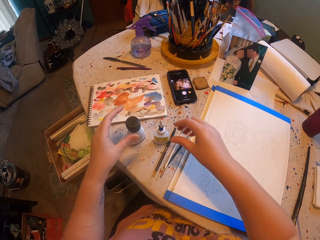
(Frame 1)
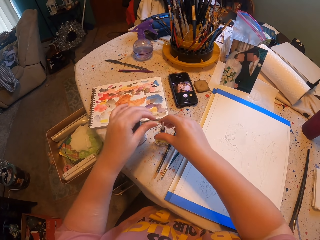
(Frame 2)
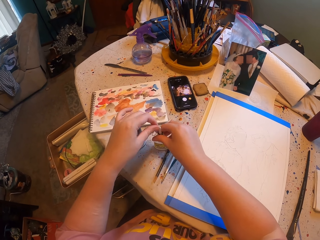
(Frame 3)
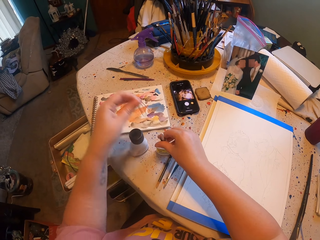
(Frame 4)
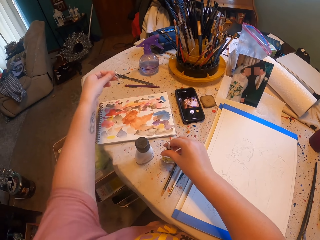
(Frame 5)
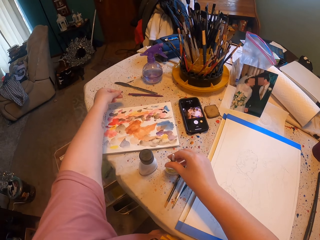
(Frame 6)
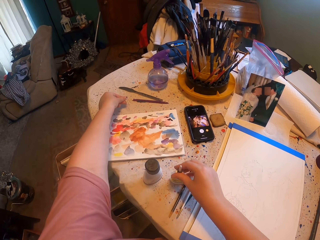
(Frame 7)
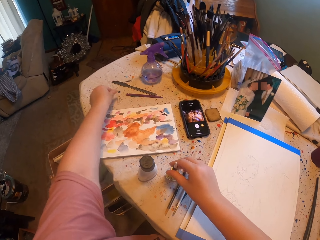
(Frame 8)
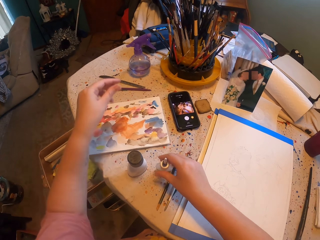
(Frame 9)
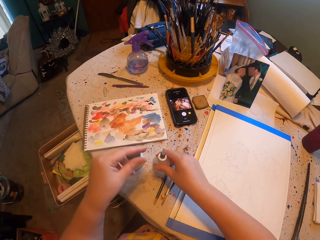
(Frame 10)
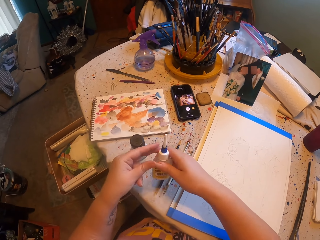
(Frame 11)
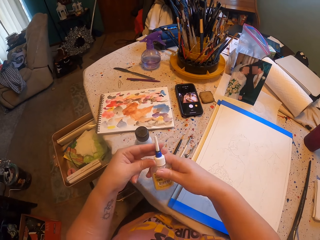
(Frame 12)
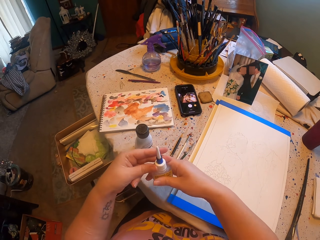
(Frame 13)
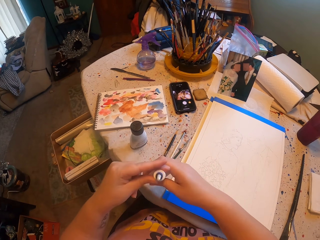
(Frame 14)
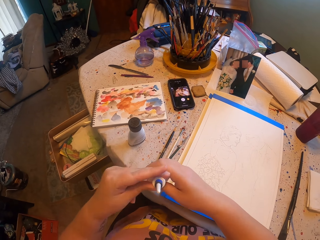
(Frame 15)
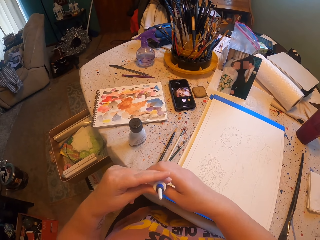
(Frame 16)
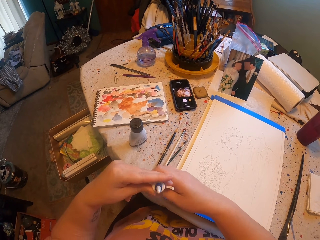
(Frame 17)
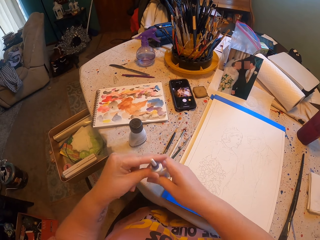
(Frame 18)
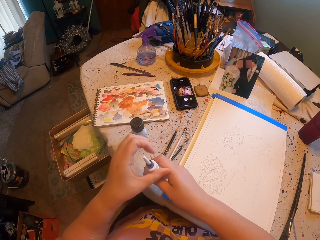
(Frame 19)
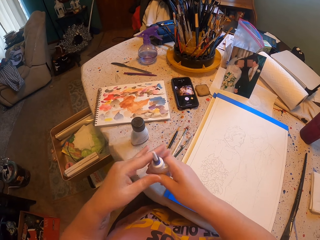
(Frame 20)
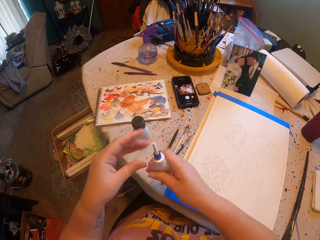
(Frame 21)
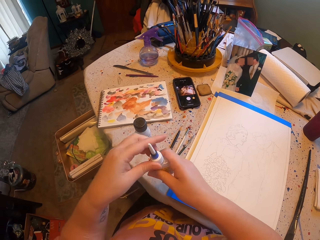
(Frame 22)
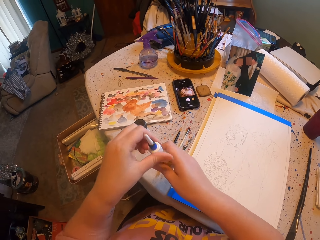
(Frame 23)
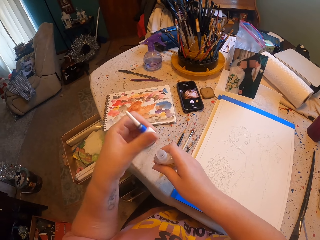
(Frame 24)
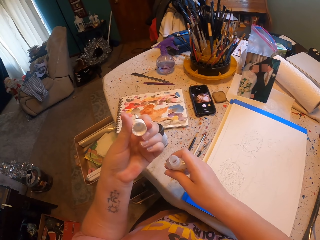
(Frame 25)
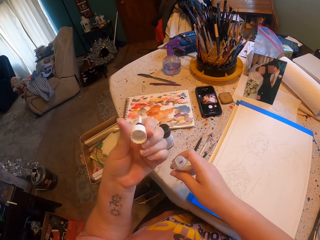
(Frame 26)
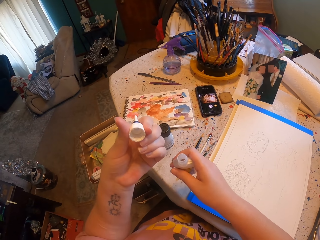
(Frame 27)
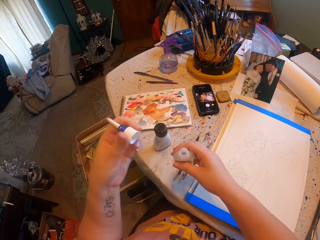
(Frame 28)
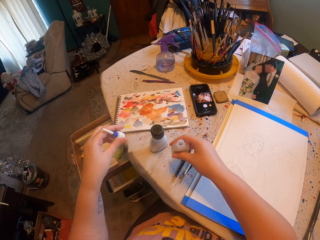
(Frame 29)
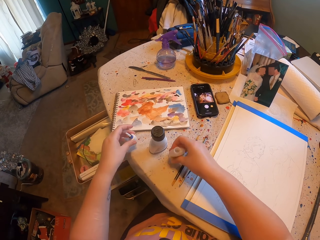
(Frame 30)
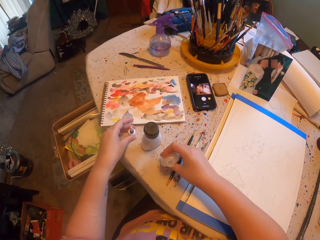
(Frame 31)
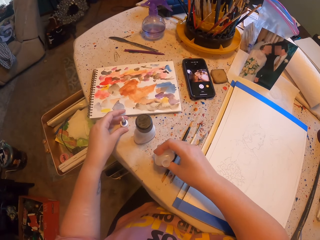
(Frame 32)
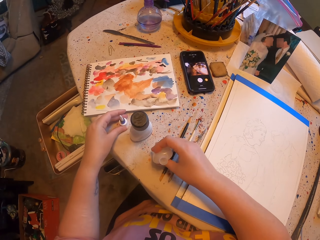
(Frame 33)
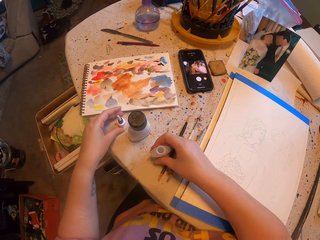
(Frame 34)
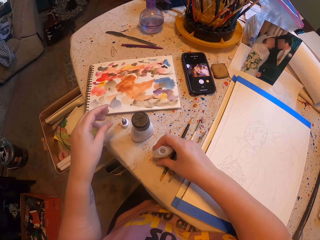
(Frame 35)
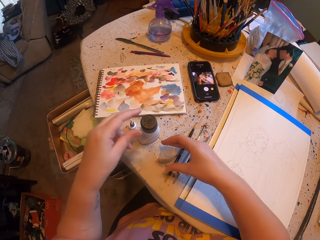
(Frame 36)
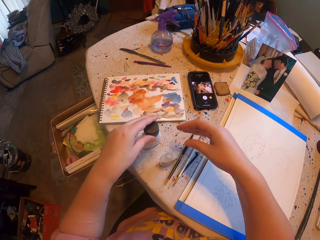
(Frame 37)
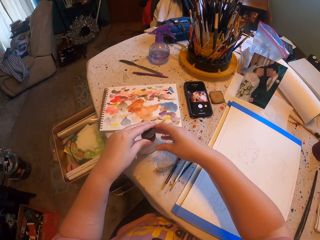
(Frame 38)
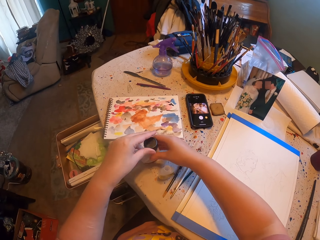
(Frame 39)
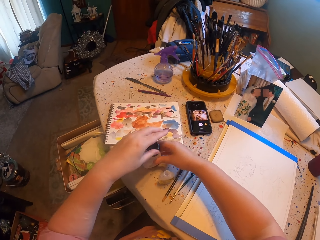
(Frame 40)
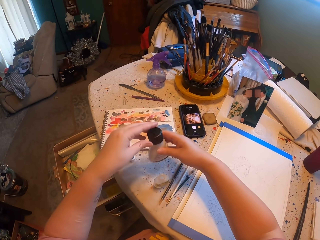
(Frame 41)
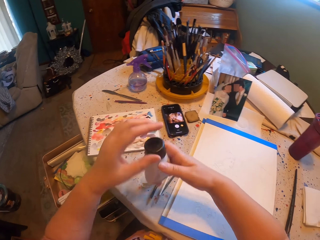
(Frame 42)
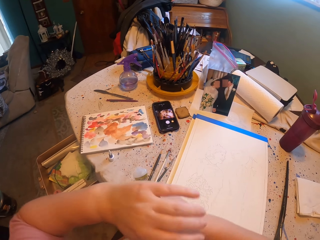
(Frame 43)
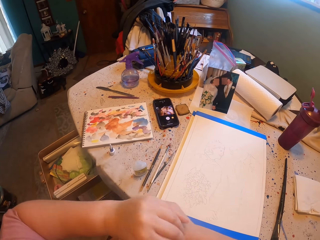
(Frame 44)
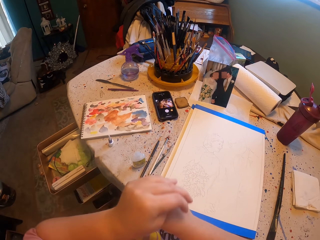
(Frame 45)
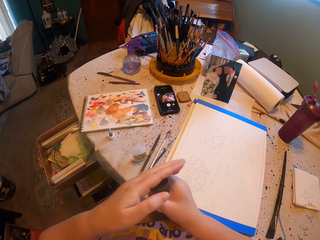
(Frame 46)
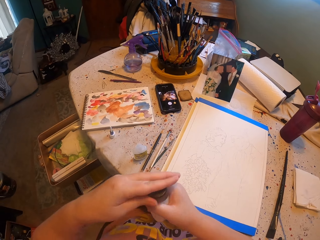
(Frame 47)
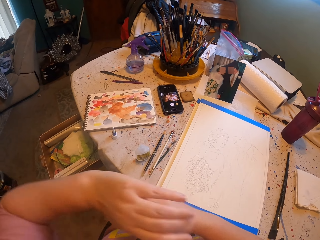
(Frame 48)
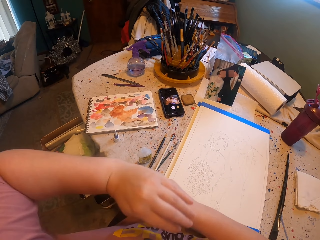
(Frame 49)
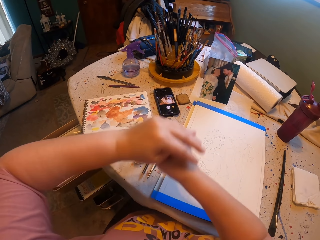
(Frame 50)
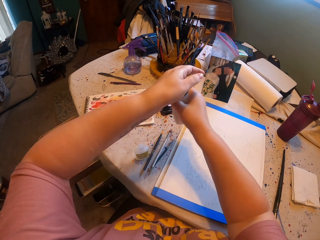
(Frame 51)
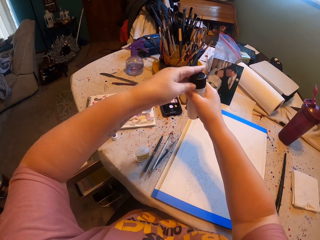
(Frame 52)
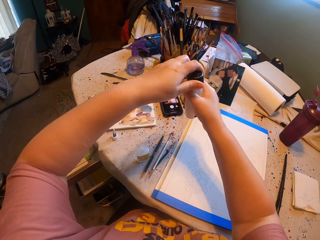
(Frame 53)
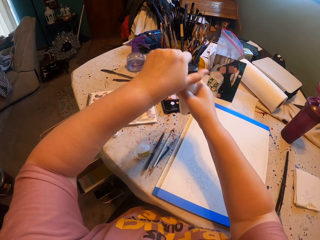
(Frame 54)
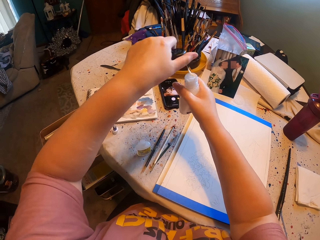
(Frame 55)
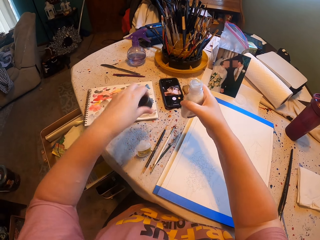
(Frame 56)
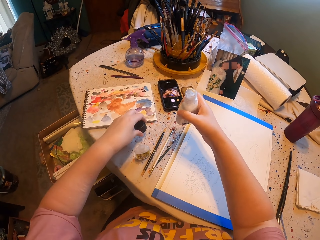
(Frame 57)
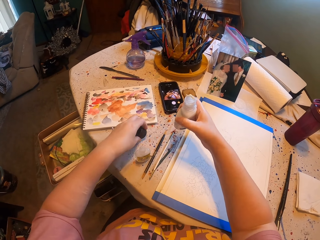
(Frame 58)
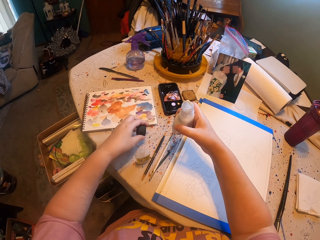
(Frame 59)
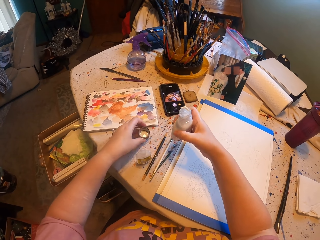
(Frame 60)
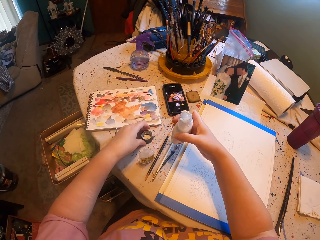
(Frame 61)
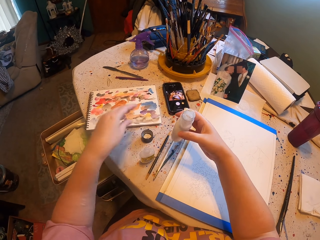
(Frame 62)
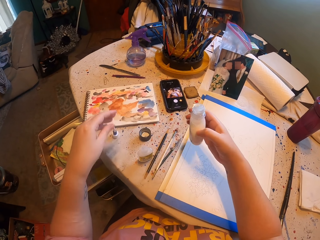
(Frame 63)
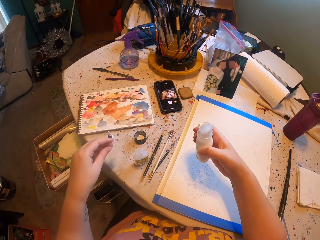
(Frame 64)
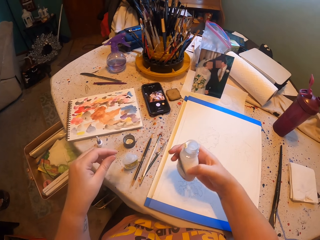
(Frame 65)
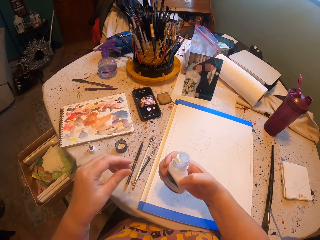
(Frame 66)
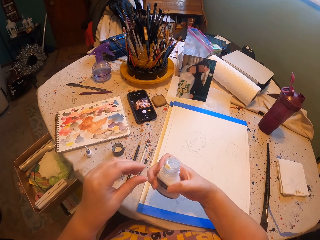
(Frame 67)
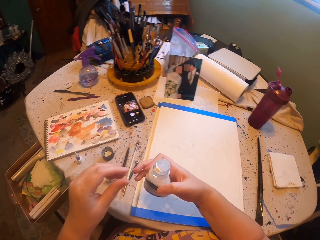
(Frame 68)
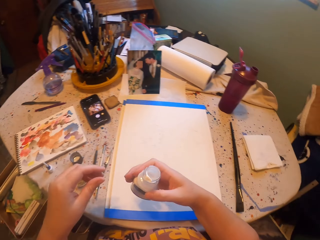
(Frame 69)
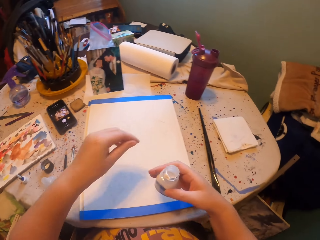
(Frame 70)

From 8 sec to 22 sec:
The camera wearer holds ink bottles. They open the bottle and place the lid on the table. They open the ink bottle. They place the lid on the table. They open the other ink bottle. They place the lid on the table.

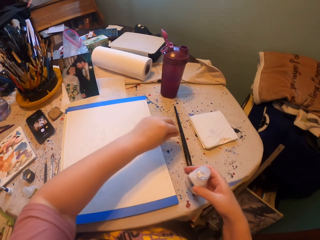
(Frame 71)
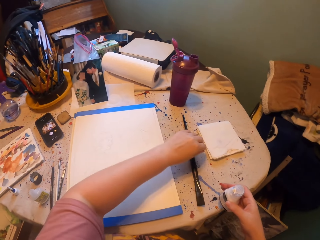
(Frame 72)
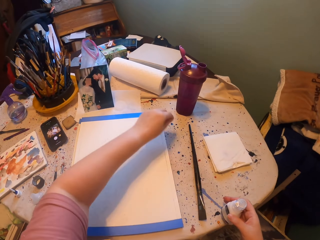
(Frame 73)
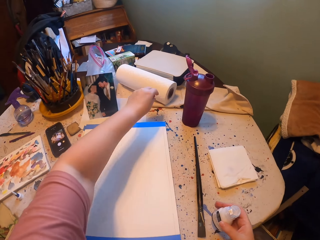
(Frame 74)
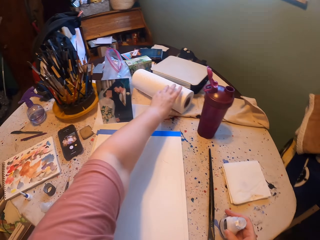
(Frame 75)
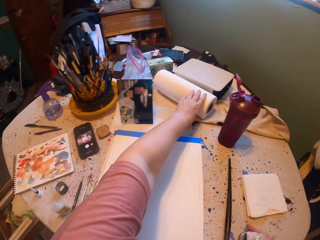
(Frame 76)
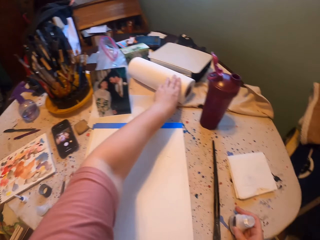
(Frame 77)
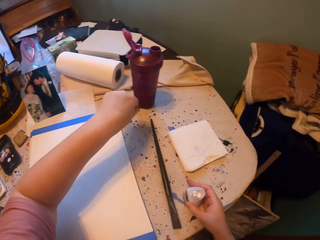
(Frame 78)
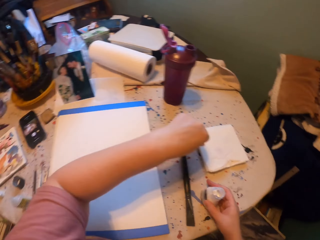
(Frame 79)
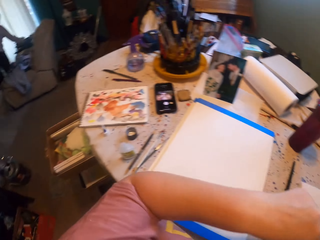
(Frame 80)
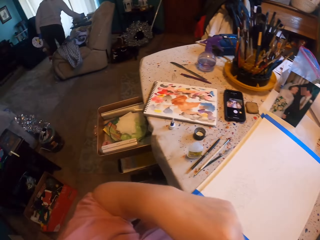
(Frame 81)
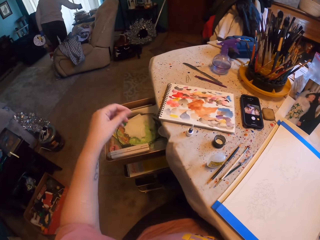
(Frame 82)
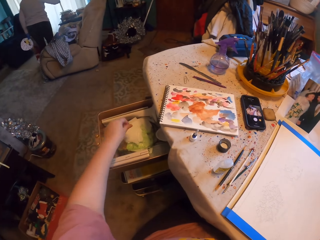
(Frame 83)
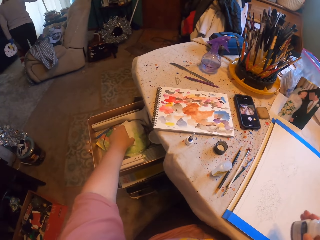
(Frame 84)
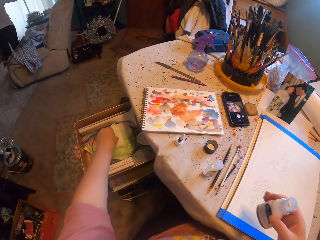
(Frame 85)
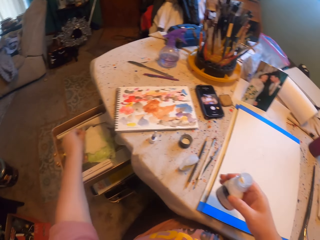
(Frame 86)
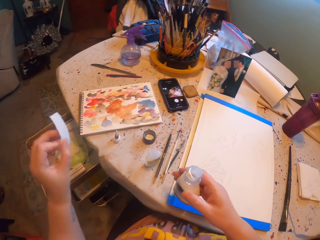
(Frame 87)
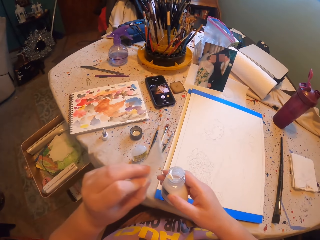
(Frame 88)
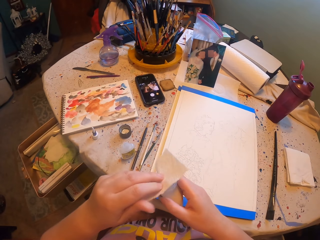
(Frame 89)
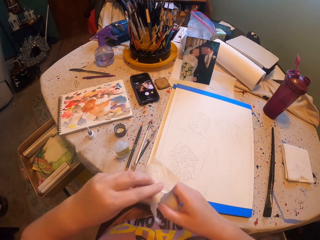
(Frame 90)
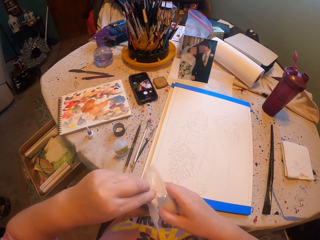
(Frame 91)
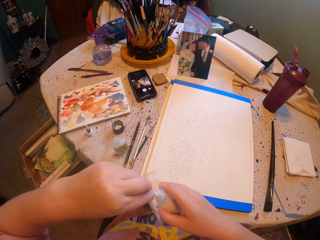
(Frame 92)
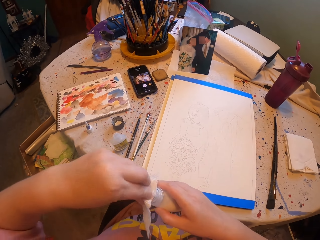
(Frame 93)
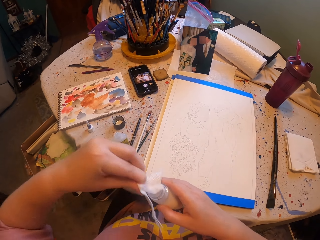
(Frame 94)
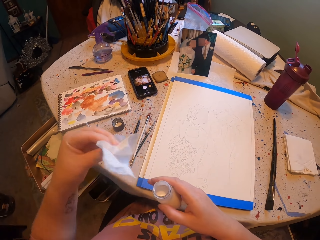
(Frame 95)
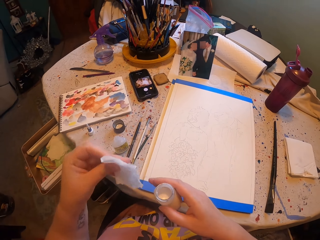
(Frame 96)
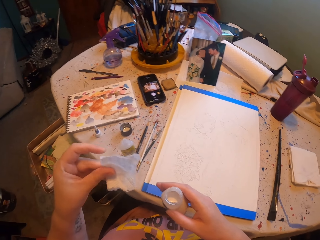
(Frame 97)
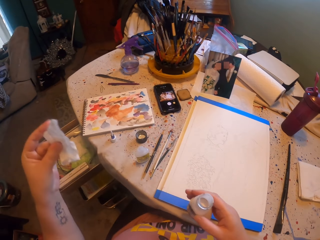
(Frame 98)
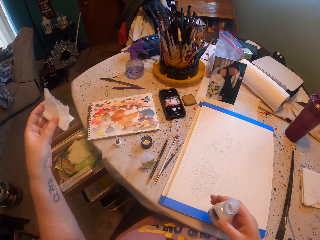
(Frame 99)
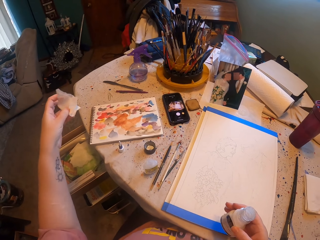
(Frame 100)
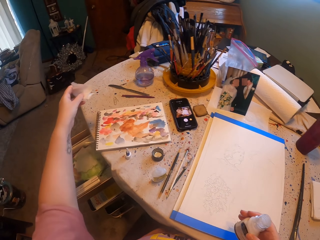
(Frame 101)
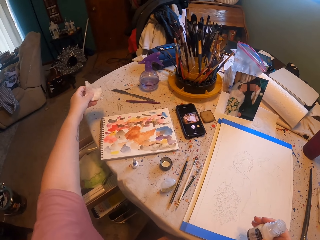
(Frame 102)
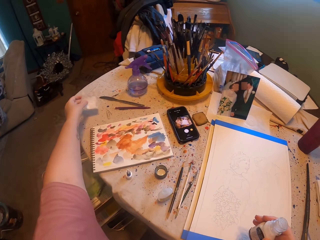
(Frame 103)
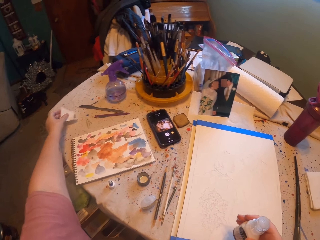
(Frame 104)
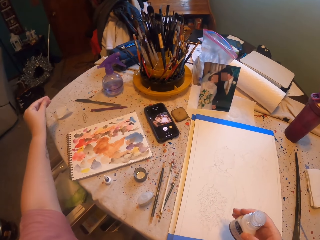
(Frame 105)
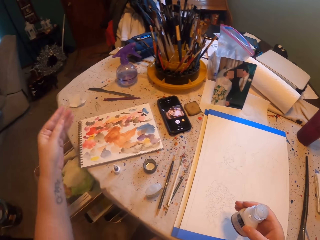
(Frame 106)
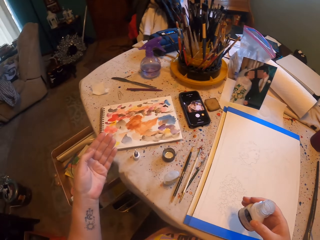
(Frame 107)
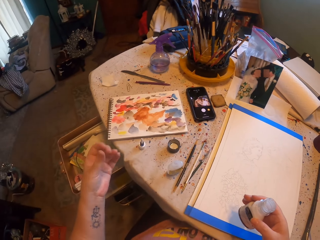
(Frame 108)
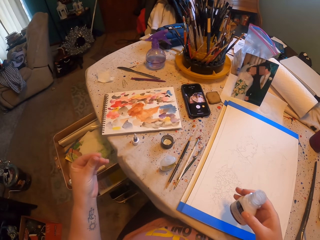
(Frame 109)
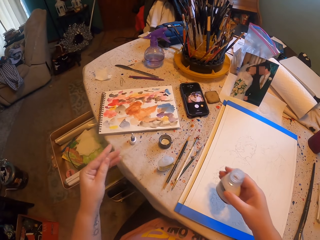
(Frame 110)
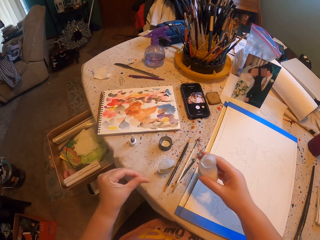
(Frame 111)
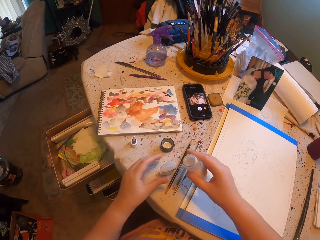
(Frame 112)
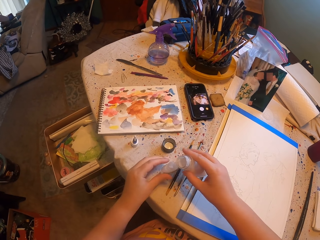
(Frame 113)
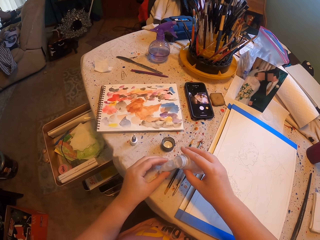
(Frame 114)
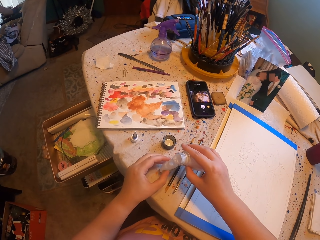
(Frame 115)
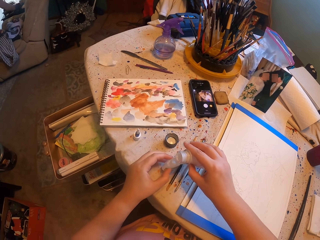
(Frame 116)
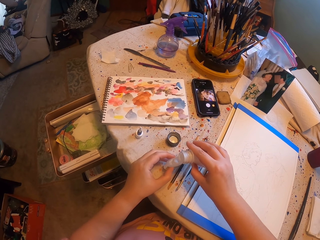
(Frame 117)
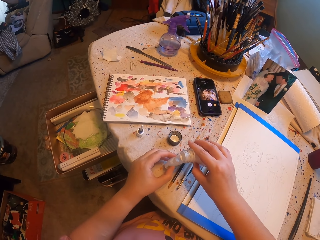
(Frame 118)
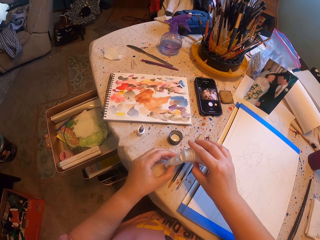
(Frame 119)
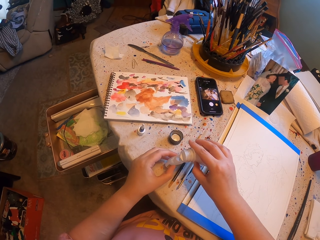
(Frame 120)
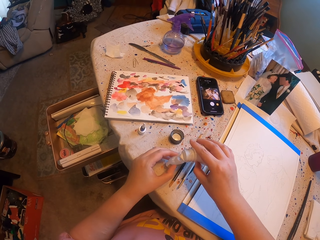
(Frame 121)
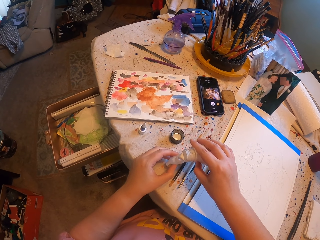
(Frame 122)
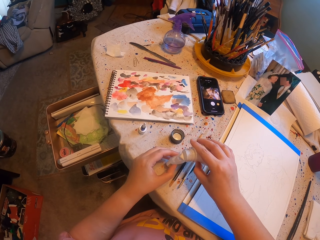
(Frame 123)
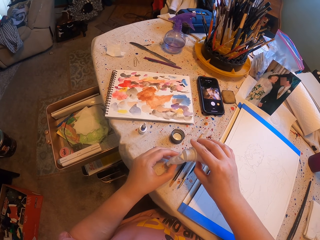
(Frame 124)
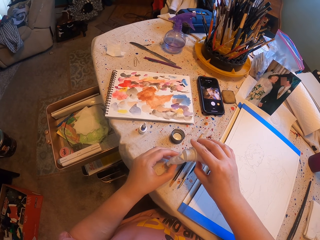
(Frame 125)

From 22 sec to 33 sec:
The camera wearer takes a paper from the drawer. They wipe the bottle with the paper. They place the paper on the table. They pour ink into the other bottle. They put something in the lid.
